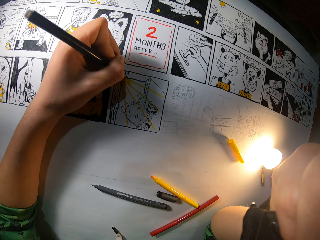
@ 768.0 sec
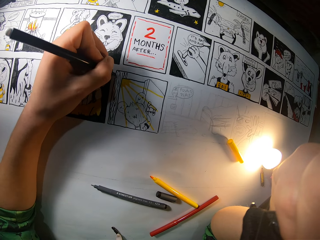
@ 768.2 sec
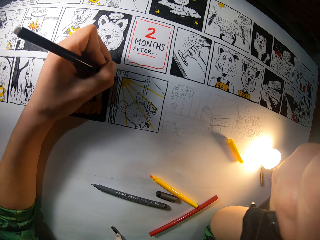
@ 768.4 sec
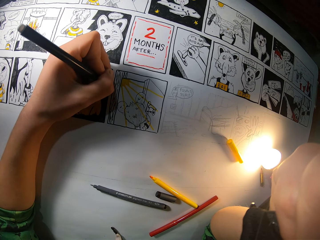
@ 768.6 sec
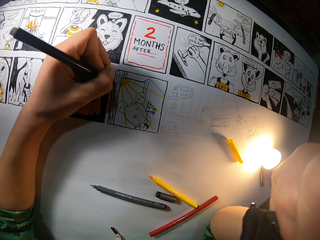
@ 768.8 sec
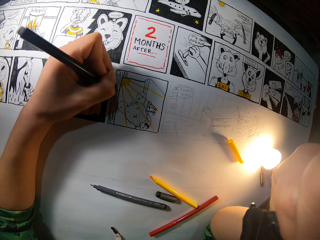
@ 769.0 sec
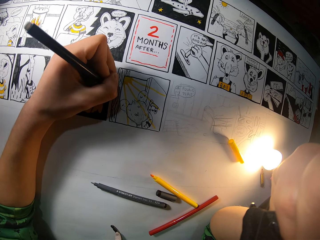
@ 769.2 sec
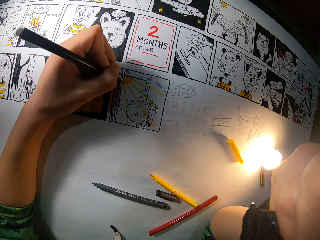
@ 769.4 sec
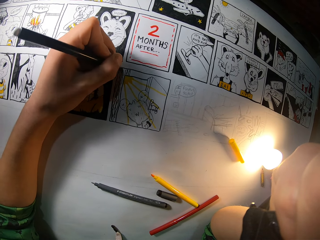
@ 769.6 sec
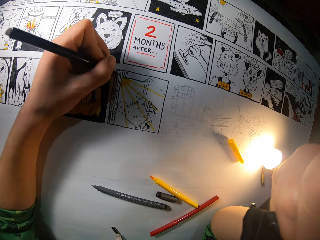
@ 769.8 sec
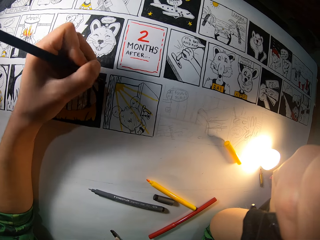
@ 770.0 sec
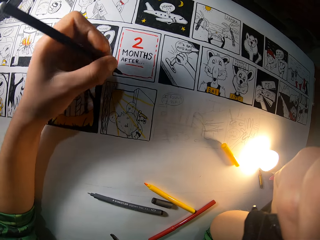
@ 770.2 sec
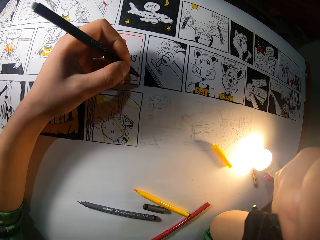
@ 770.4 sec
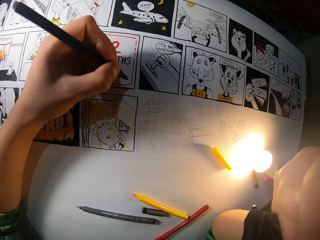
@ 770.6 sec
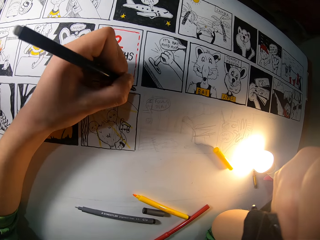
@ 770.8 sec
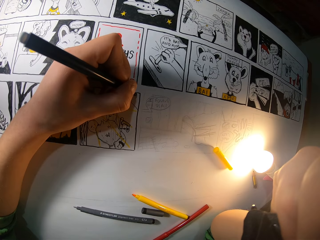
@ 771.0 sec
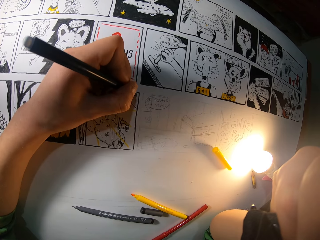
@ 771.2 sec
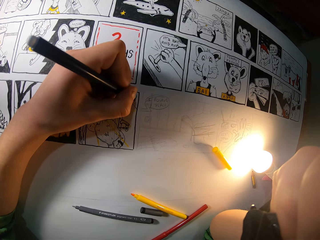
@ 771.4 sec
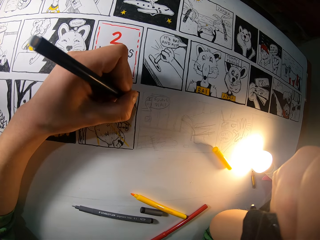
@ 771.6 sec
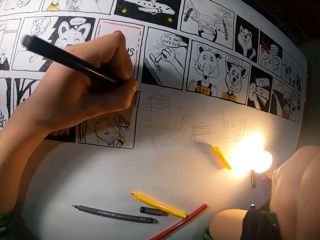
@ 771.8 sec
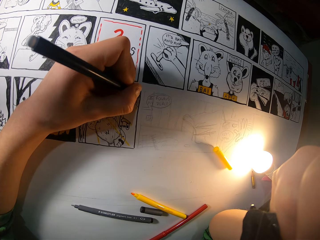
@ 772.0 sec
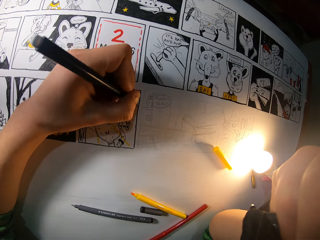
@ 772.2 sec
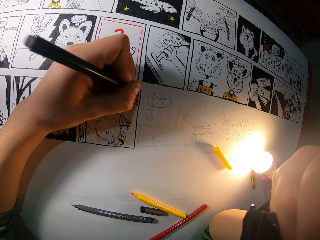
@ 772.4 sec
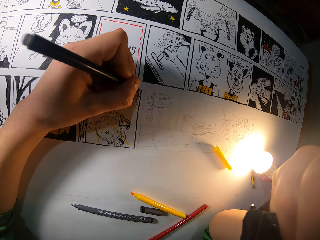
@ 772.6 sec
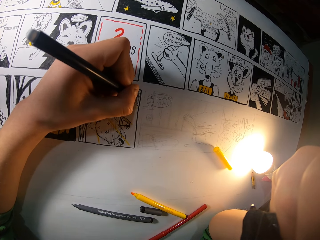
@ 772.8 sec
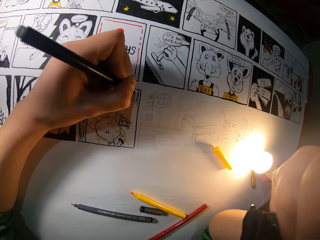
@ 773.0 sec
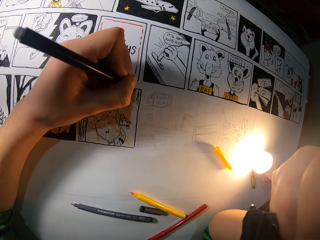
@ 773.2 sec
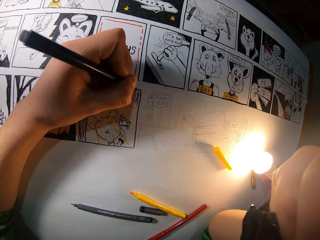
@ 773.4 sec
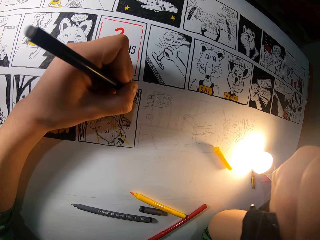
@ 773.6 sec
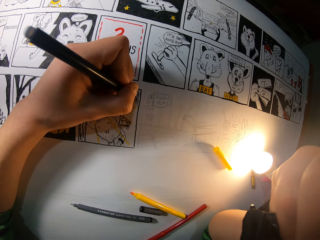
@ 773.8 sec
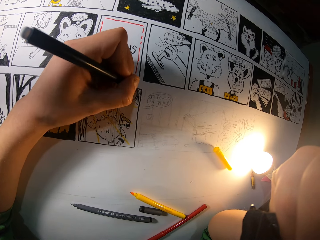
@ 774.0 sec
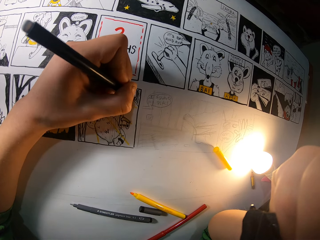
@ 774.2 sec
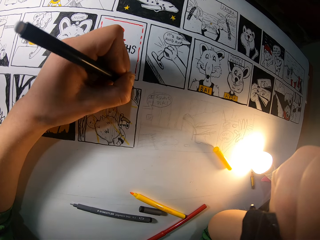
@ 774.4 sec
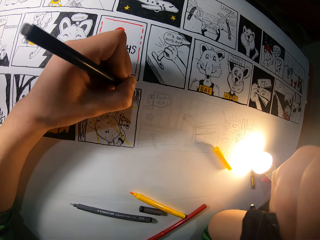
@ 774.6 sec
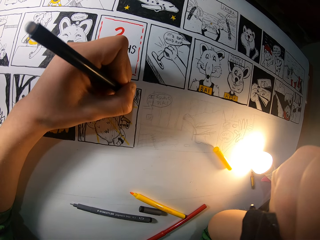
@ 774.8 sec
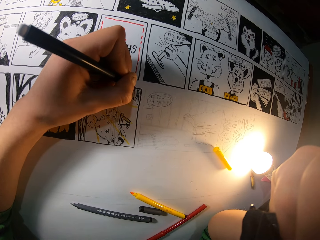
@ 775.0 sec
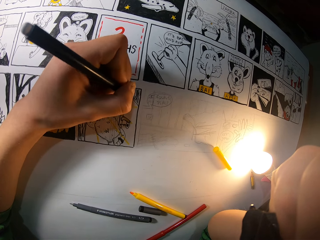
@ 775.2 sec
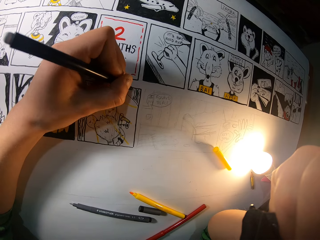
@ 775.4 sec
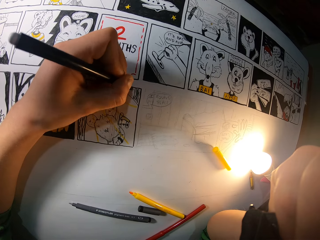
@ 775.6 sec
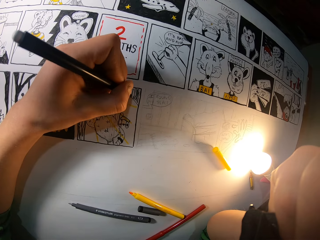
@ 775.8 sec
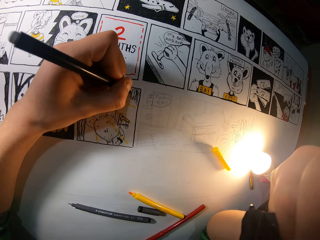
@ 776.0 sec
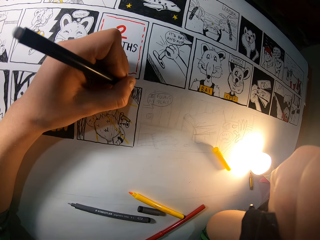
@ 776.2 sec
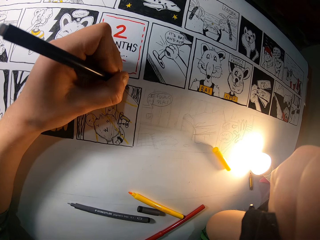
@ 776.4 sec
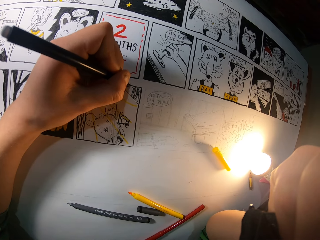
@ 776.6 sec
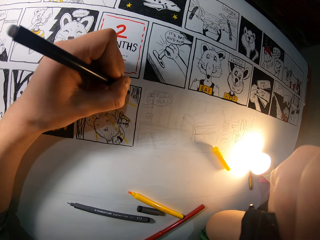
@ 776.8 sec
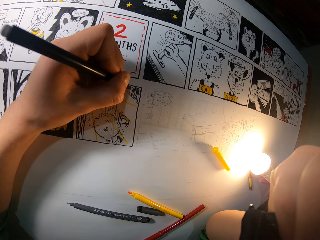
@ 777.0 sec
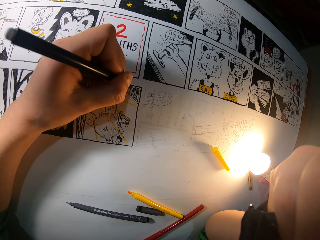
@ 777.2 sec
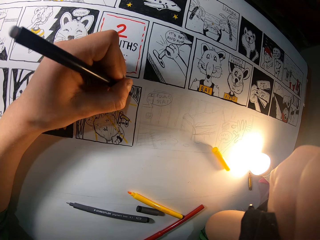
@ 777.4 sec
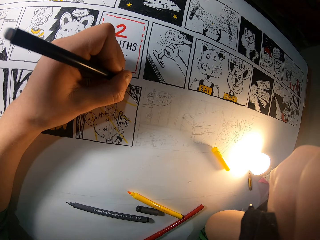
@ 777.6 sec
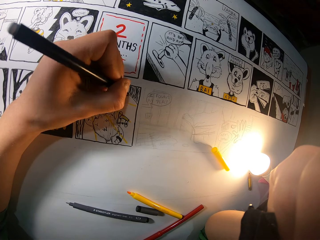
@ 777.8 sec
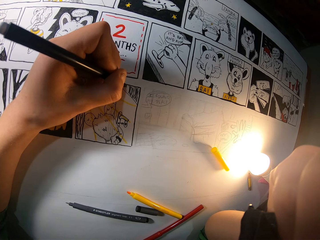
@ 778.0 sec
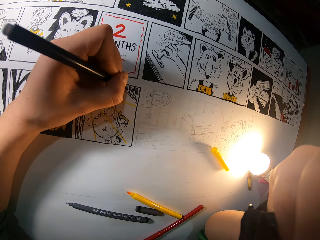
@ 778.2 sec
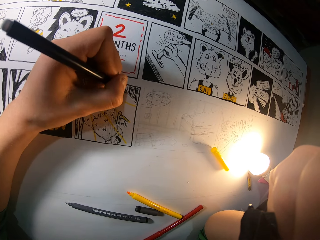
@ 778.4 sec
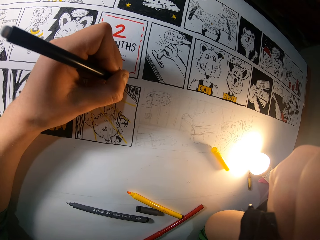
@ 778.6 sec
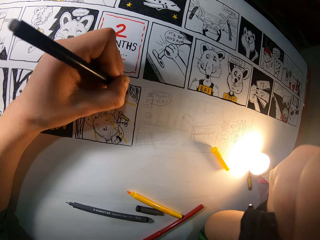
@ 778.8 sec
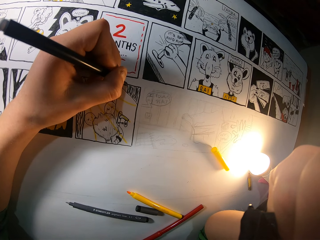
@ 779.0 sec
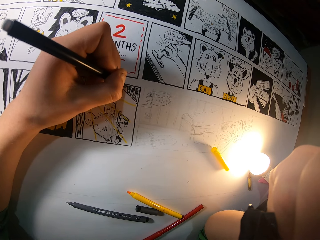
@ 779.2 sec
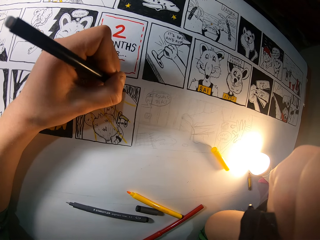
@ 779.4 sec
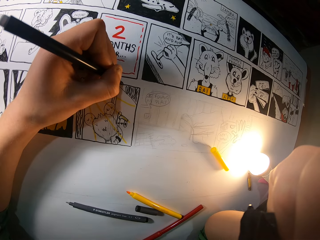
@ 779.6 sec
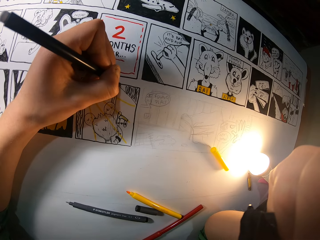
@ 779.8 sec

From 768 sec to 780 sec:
The camera wearer adjusts the color pen. They color a picture with the color pen.

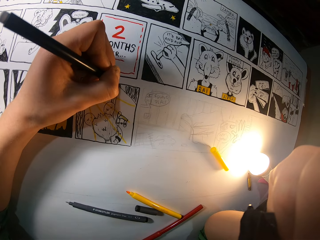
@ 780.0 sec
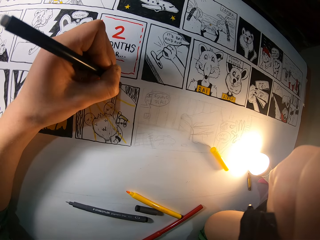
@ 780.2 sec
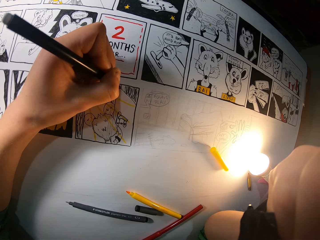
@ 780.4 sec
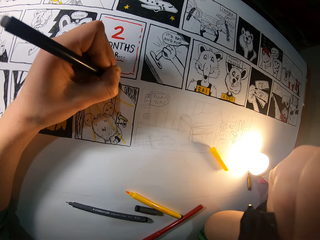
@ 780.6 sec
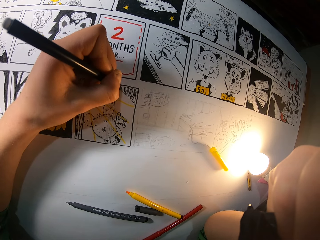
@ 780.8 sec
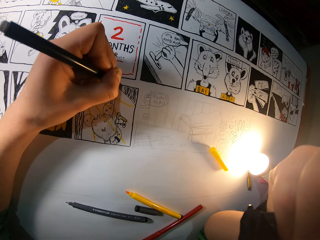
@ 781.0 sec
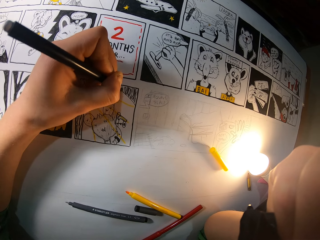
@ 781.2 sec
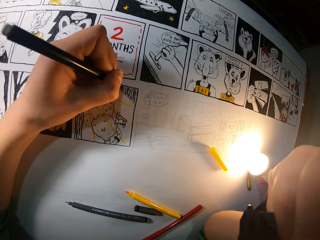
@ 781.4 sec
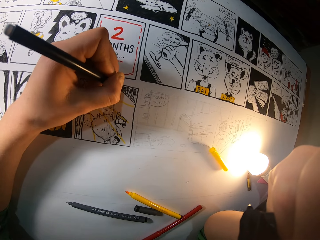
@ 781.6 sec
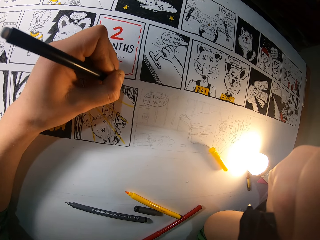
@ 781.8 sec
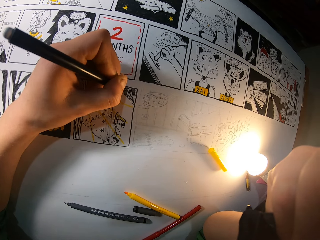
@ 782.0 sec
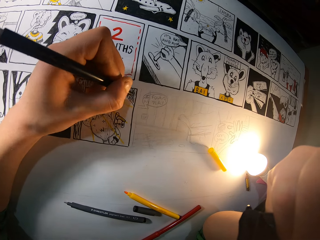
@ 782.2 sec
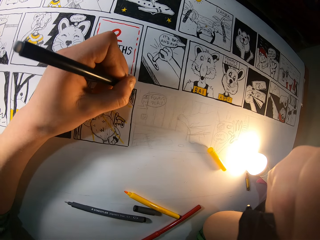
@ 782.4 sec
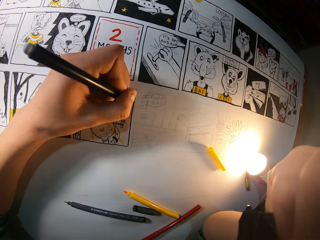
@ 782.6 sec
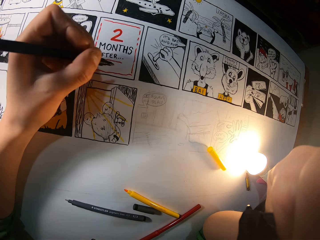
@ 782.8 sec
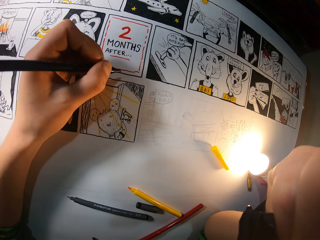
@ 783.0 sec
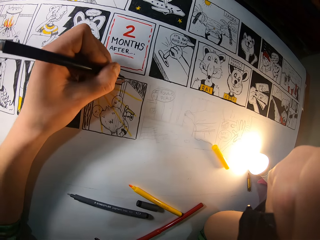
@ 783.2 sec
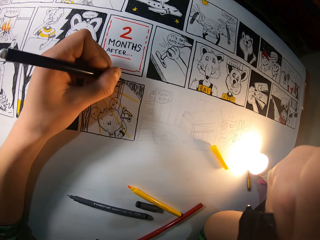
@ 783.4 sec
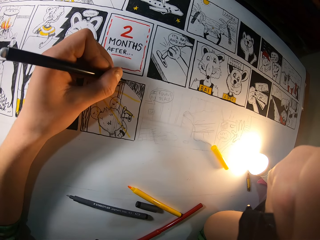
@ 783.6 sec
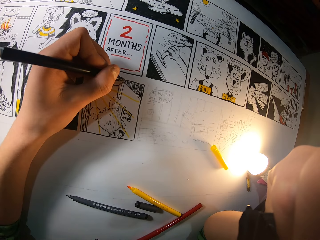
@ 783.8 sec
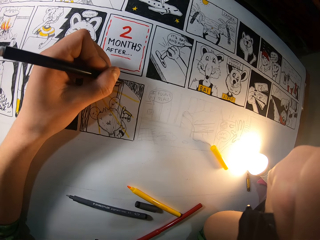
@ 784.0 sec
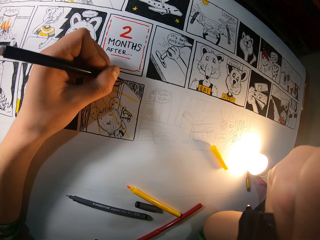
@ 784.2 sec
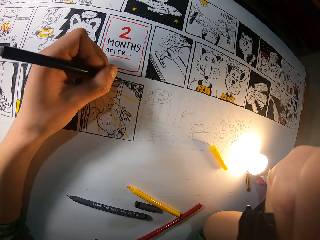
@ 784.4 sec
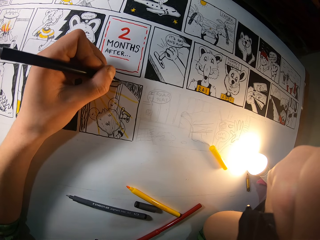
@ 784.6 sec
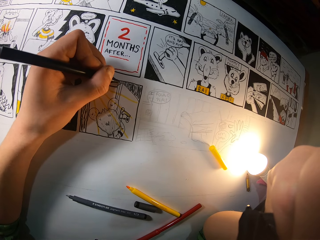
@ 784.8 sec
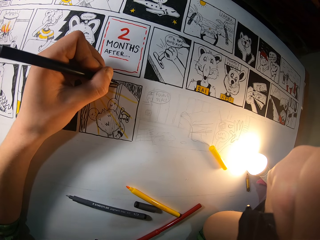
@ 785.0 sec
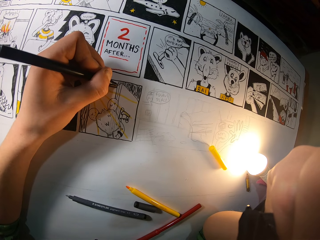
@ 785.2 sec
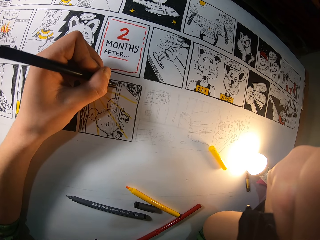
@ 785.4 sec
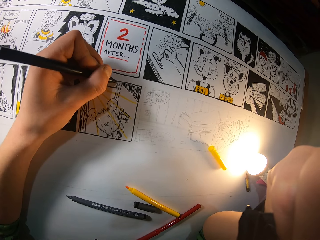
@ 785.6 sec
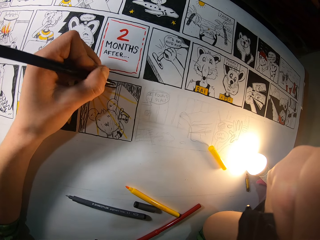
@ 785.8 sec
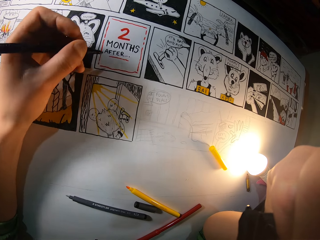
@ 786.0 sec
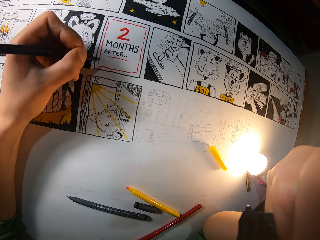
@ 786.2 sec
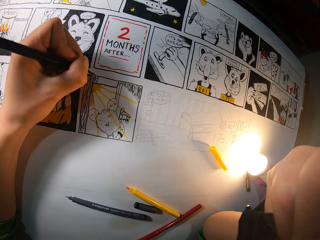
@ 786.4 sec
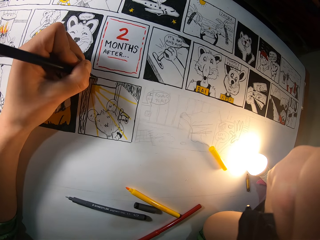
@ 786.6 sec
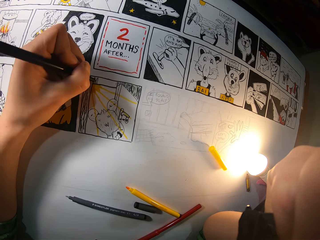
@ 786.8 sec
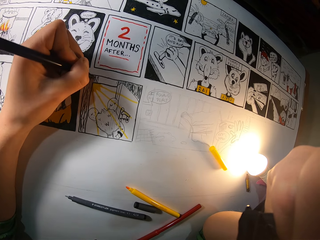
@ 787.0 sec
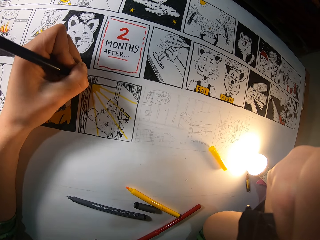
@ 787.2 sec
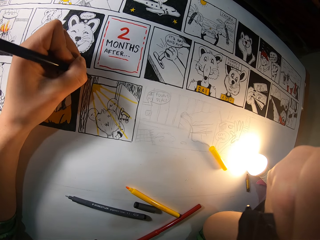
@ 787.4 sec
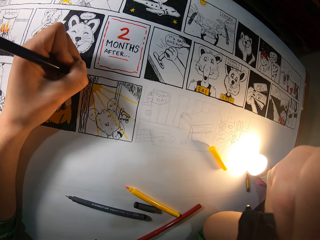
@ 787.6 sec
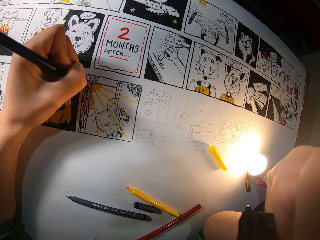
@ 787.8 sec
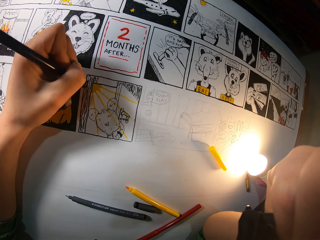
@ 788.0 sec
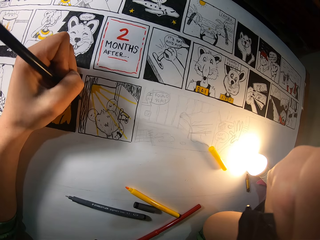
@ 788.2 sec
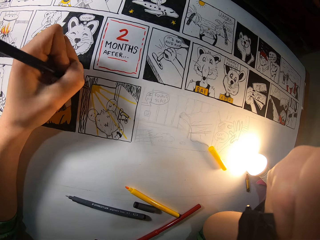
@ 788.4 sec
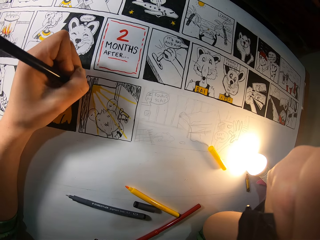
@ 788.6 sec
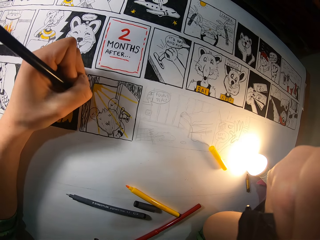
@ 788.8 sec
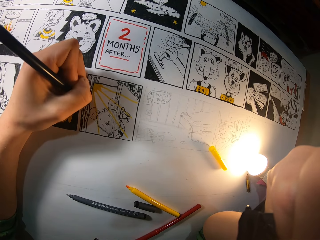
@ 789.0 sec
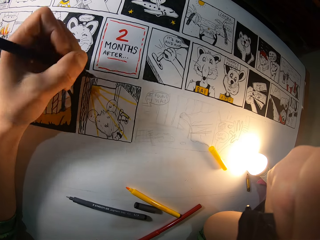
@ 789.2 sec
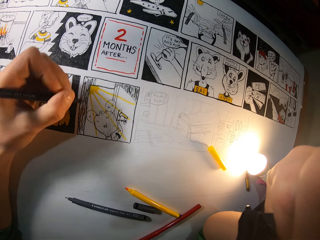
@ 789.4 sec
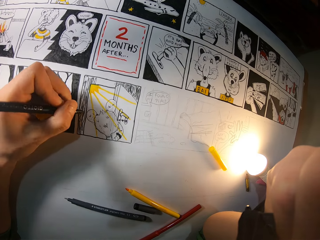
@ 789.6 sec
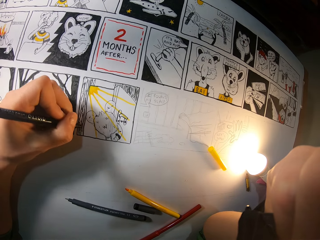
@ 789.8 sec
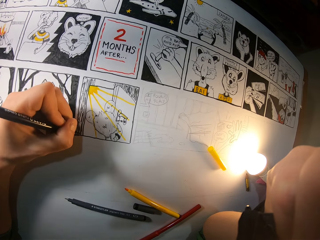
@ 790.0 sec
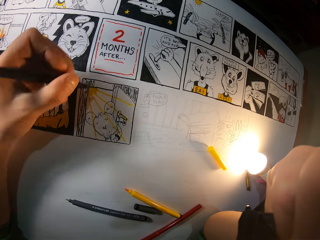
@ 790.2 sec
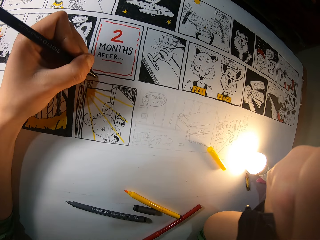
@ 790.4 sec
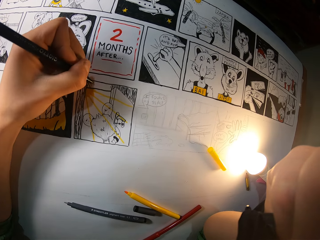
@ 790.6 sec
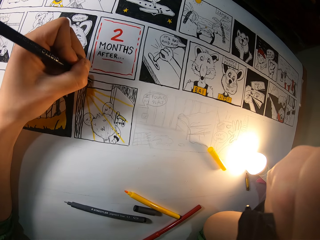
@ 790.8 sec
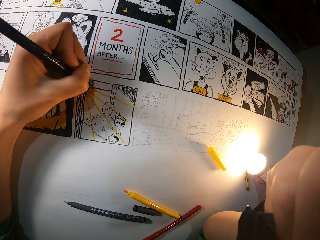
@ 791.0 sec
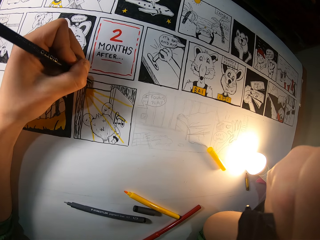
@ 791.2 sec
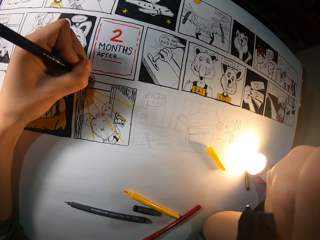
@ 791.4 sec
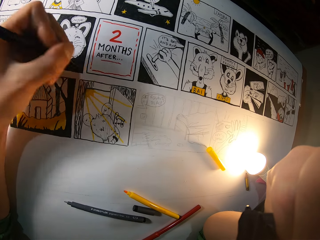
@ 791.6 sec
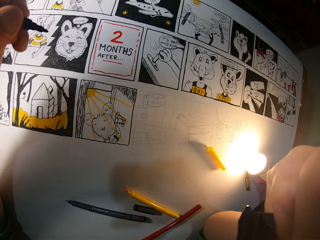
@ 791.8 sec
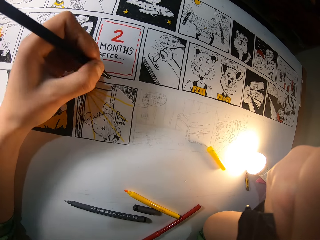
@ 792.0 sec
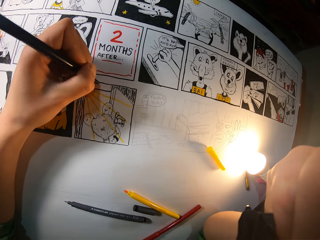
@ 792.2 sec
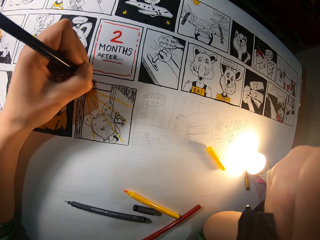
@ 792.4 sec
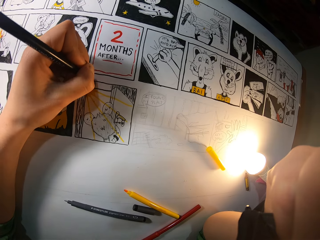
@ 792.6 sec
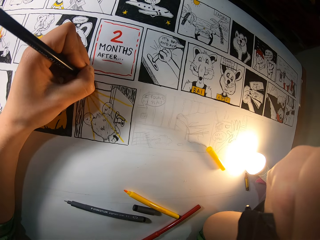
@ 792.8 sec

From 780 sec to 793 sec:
The camera wearer adjusts the color pen. They color a picture with the color pen. They adjust the color pen. They color the picture with the color pen. They adjust the color pen. They color the picture with the color pen. They adjust the color pen.
